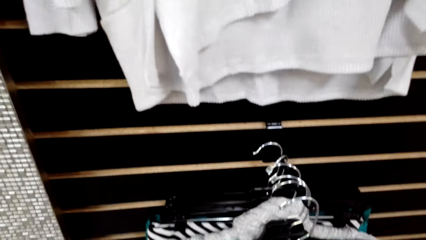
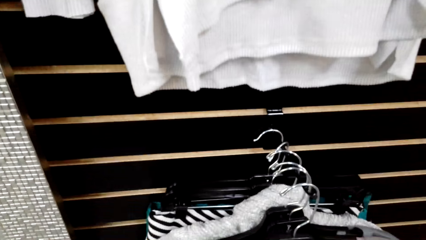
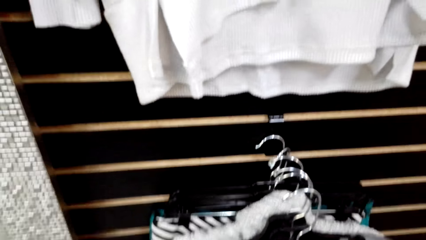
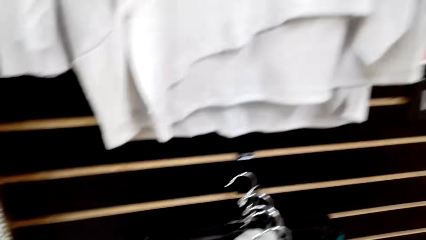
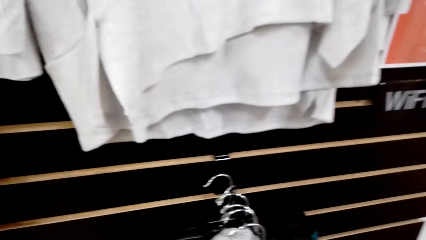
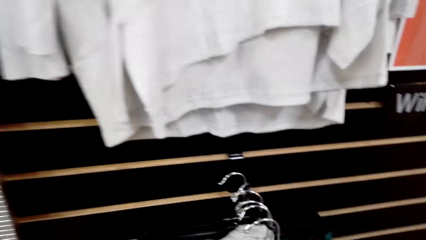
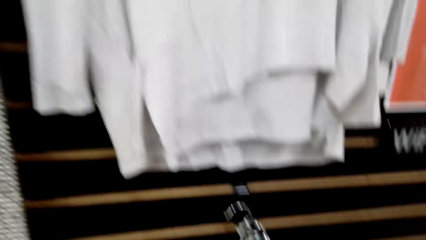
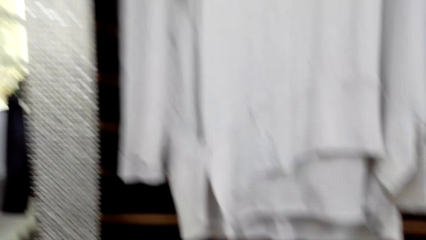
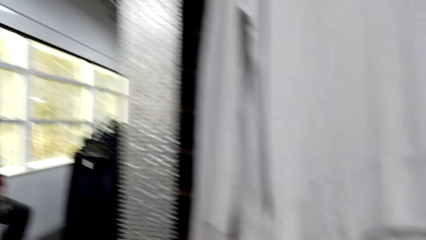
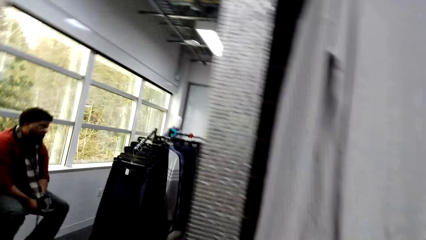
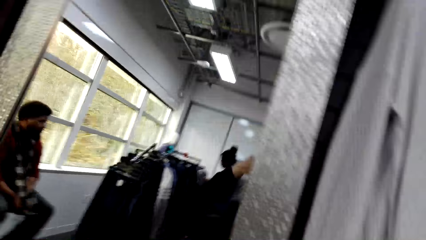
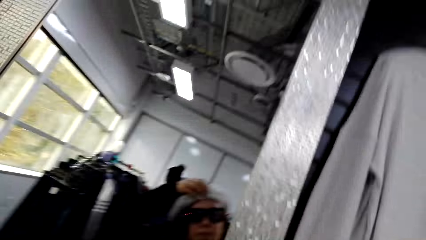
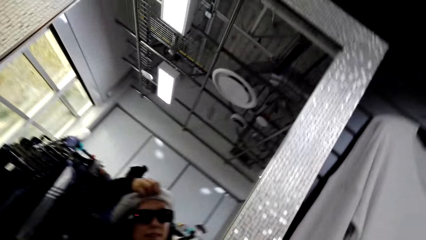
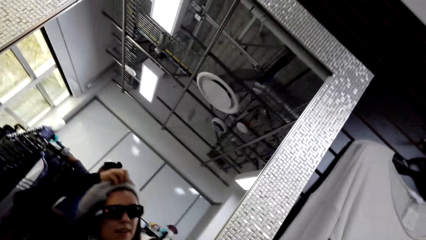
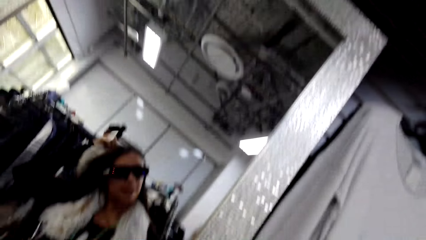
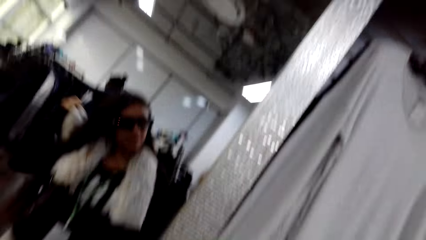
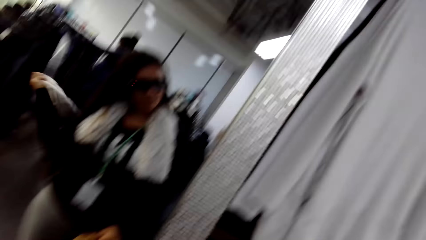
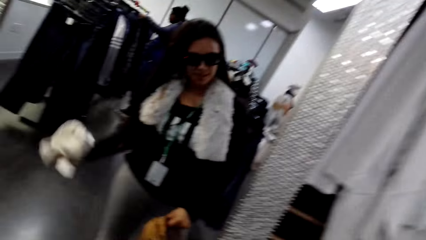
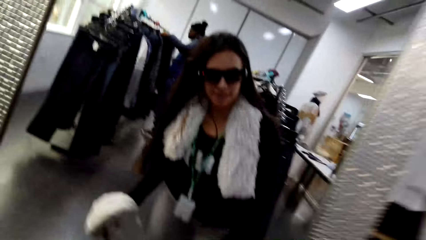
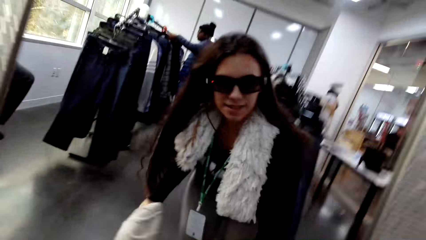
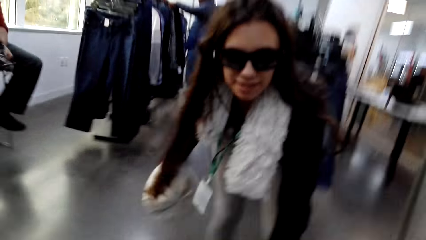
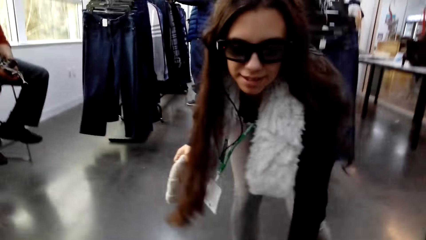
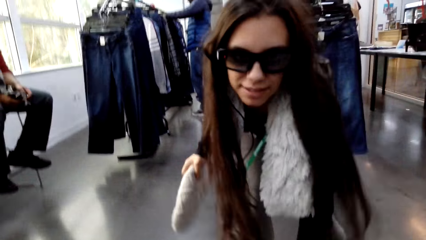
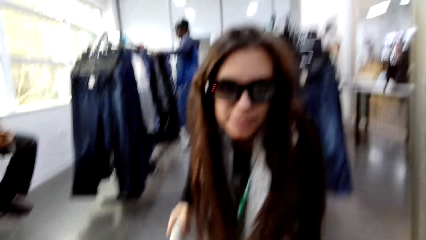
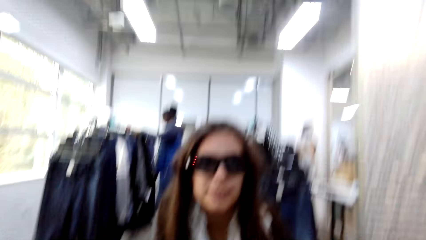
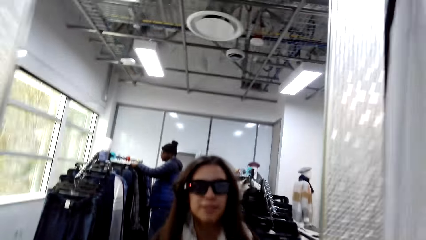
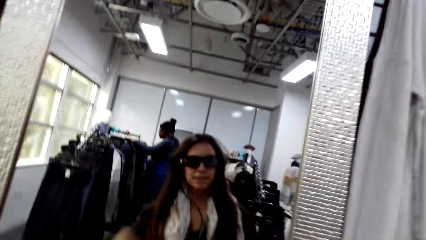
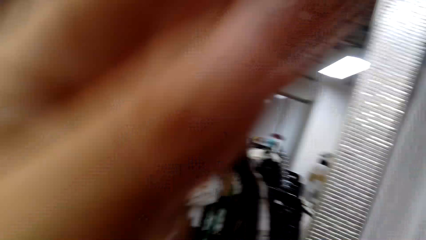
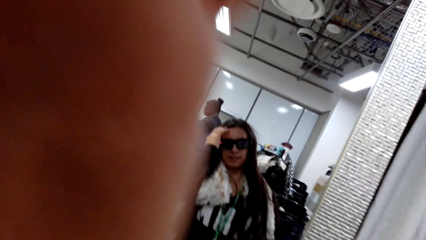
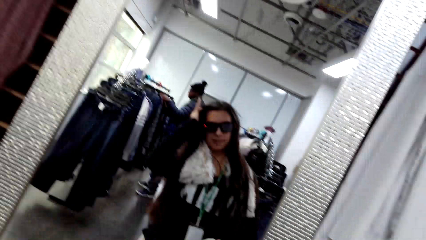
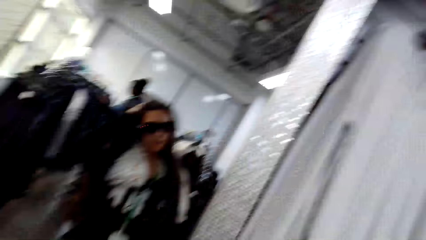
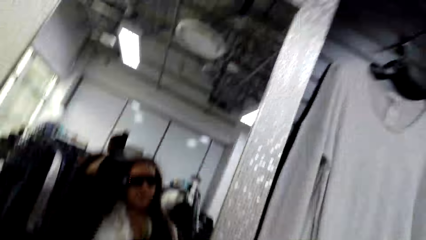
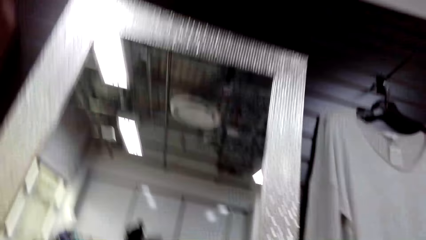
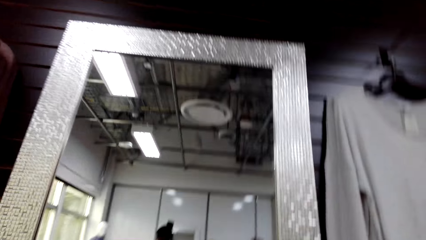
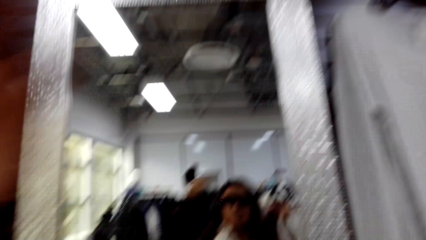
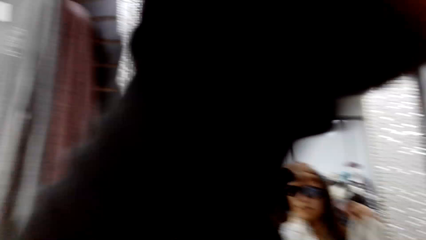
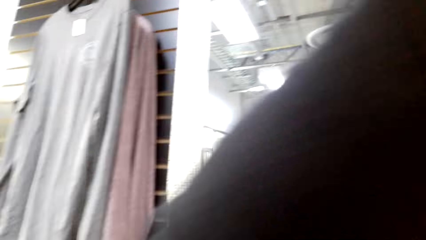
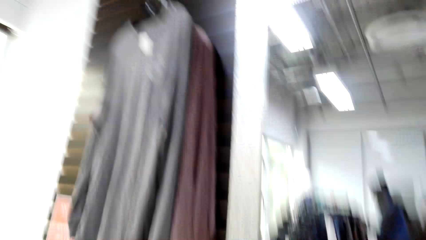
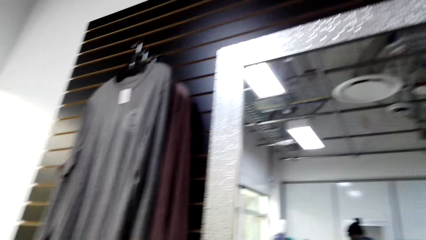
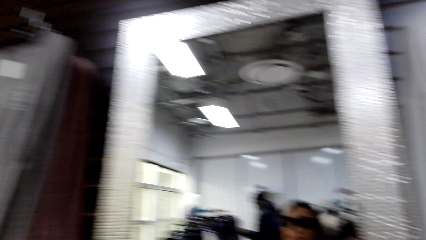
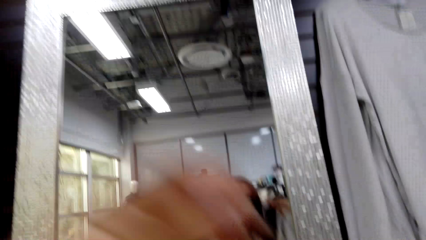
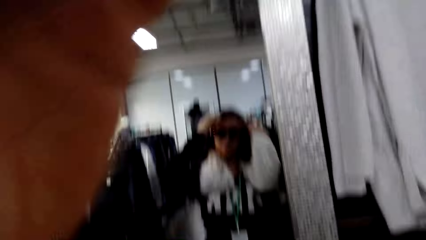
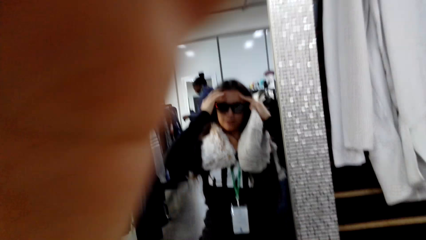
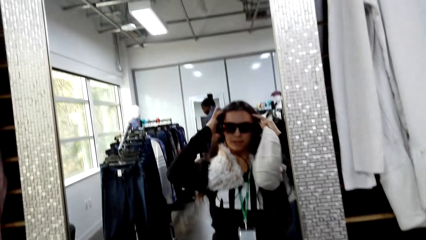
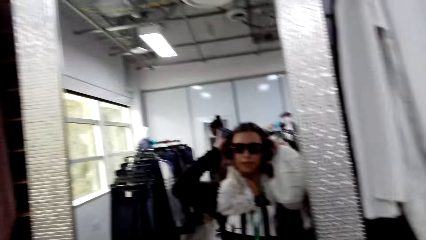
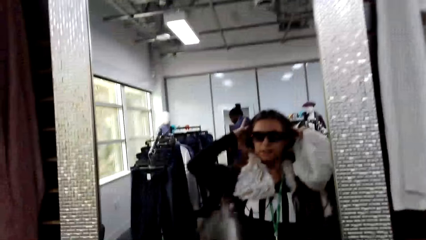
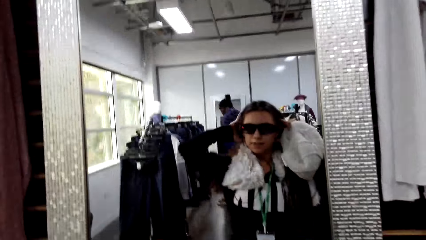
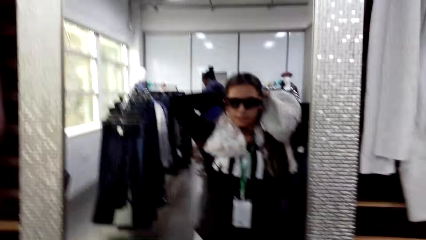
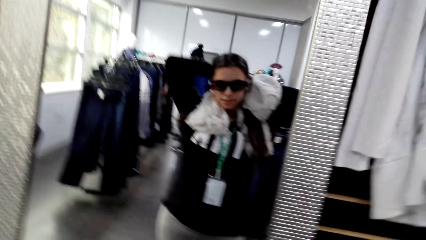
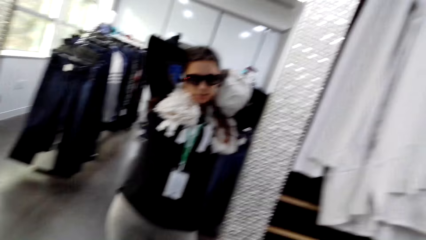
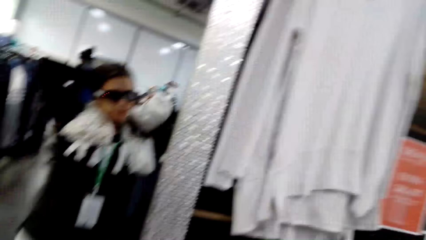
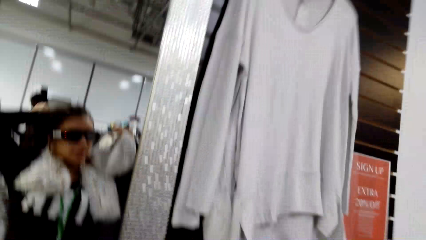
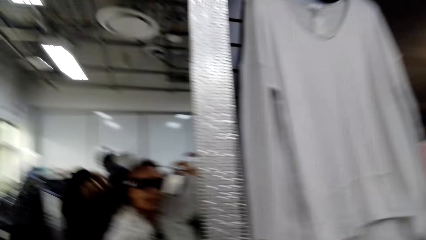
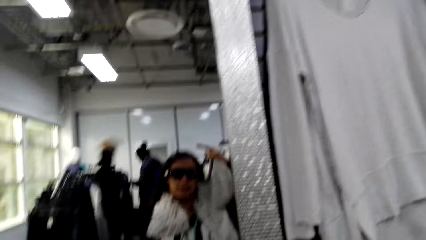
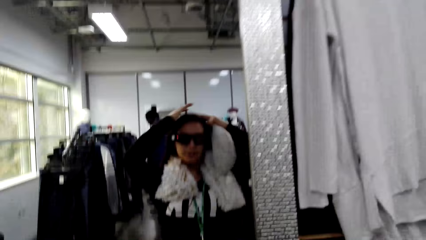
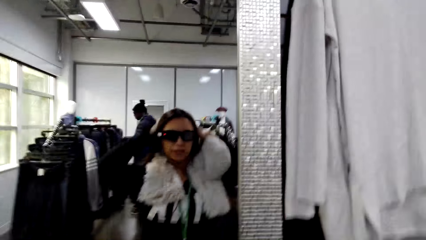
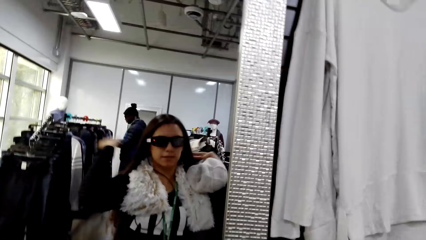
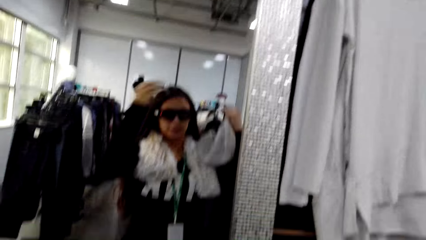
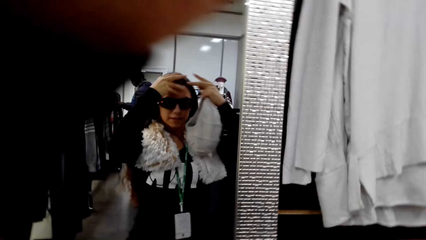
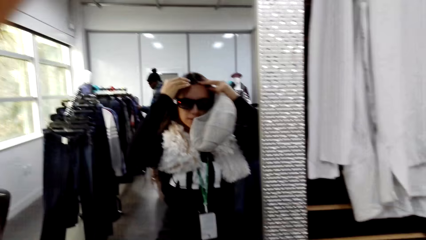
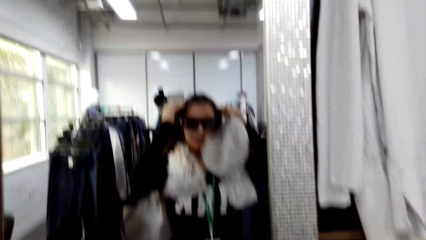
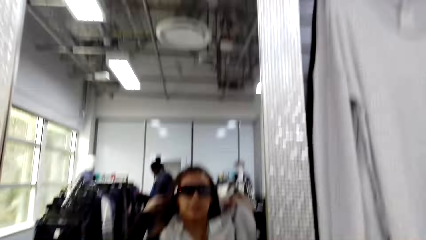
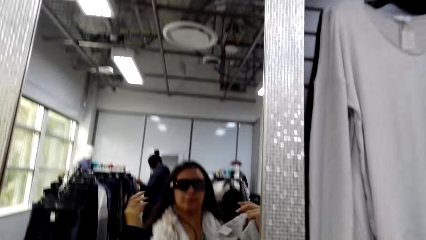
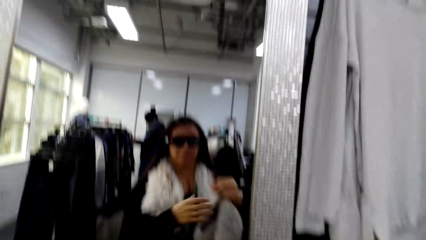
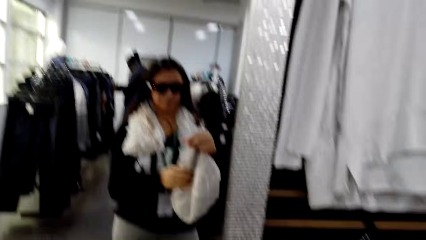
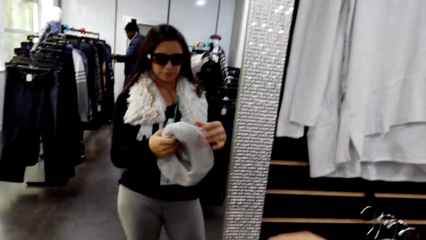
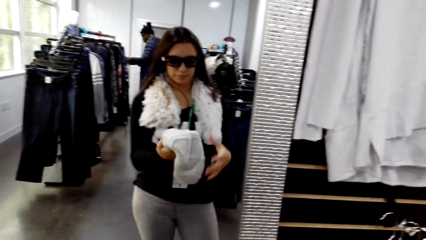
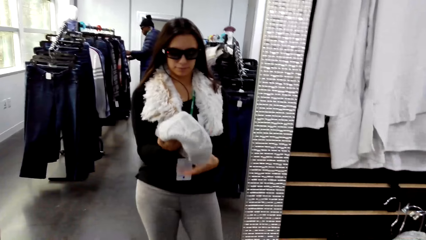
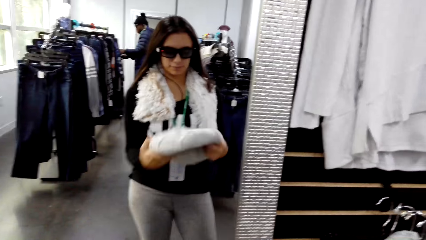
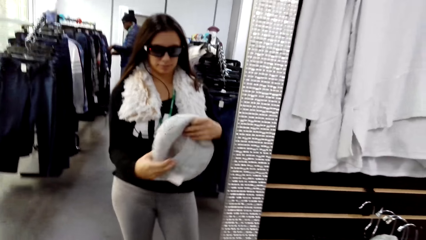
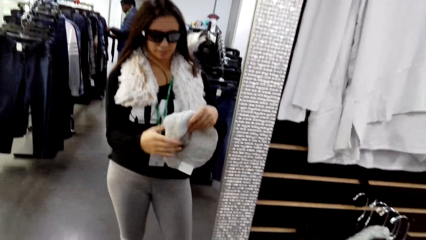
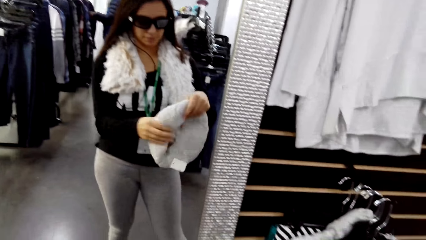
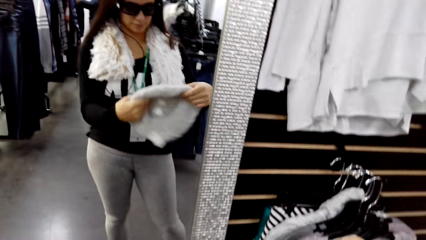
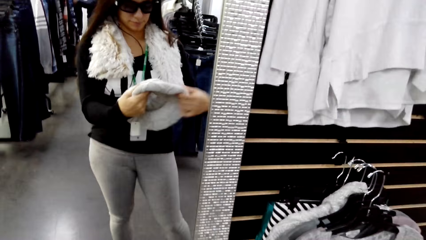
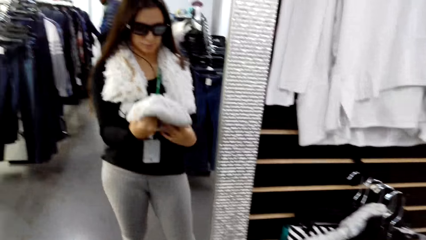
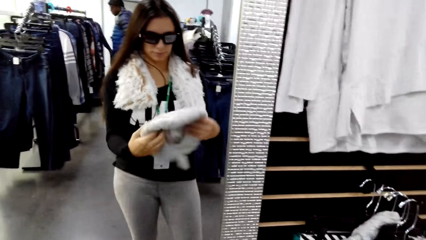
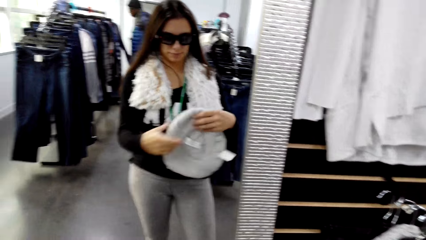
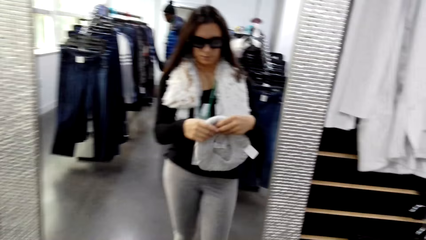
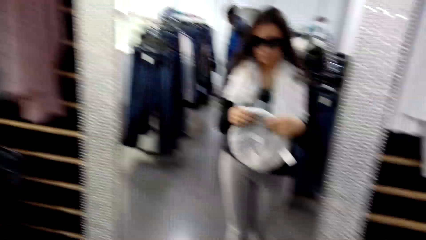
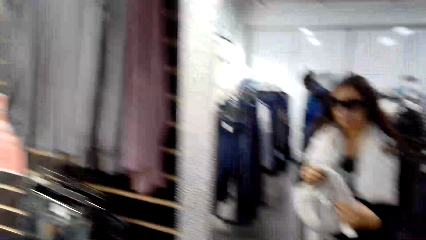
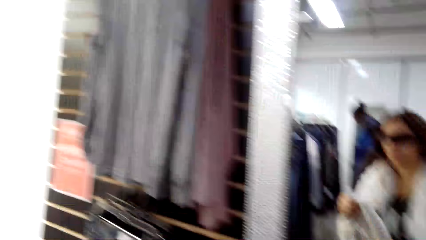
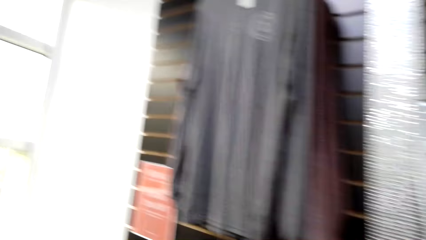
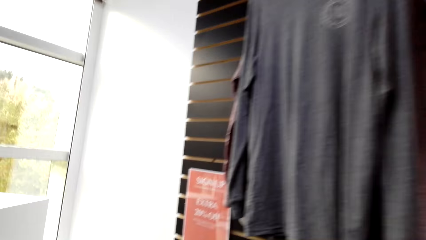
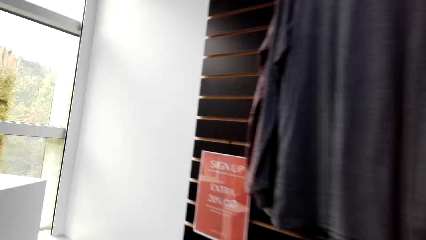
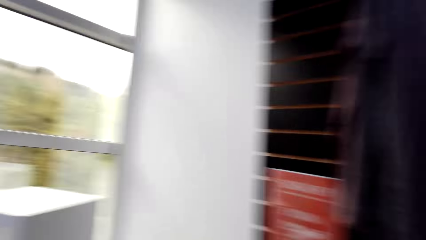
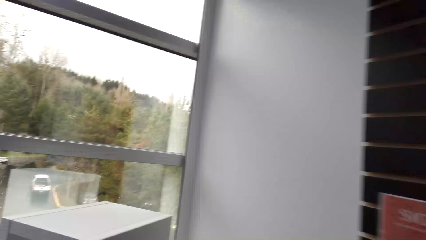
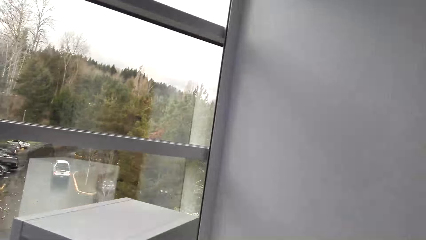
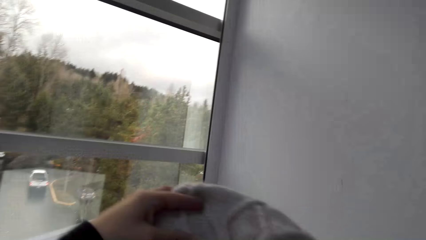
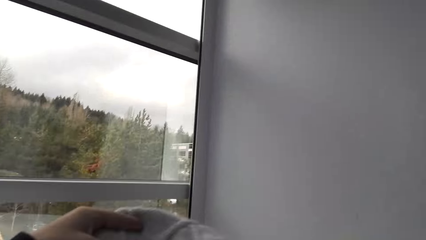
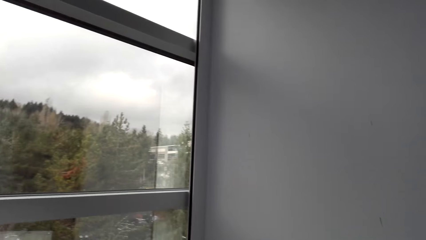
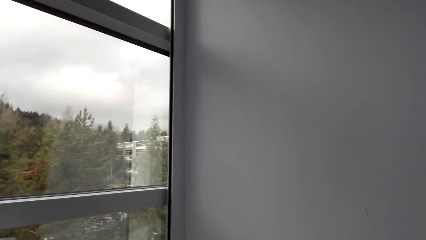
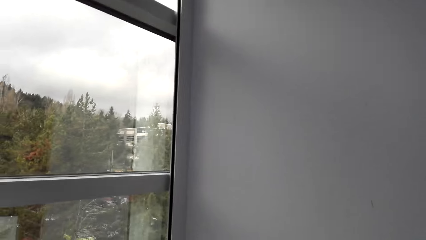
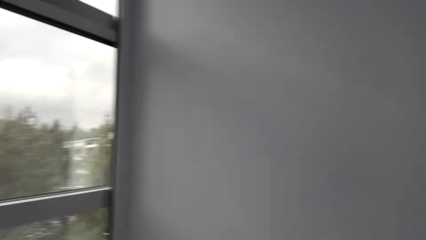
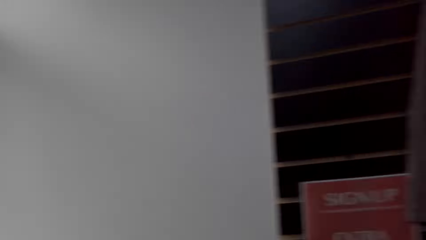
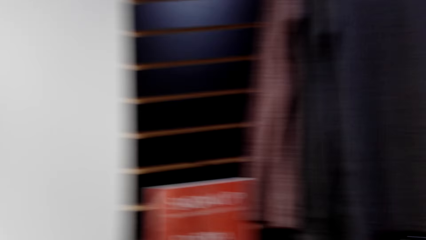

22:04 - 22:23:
The camera wearer removes her cap or hat. She touches her hair. She touches her hair again. She inspects the hat. She walks around the shop.
